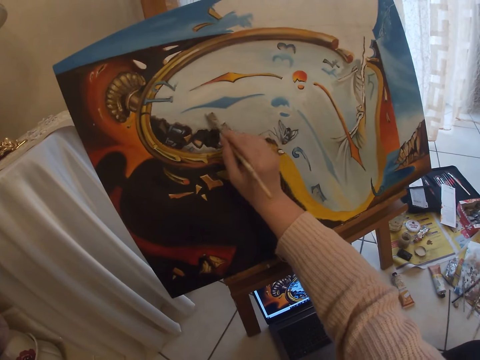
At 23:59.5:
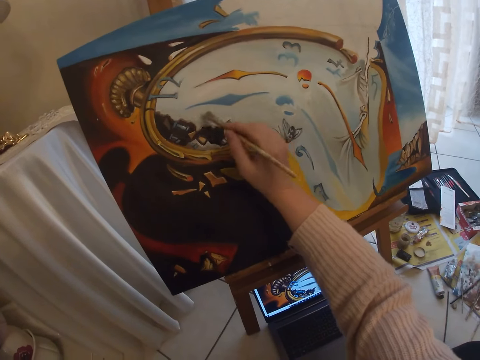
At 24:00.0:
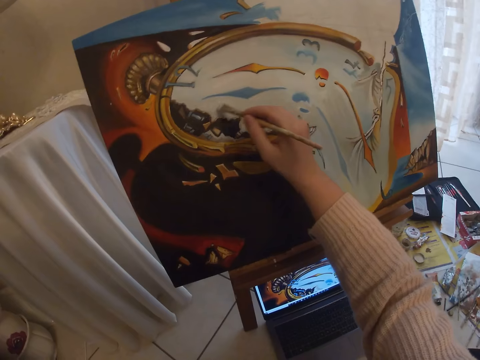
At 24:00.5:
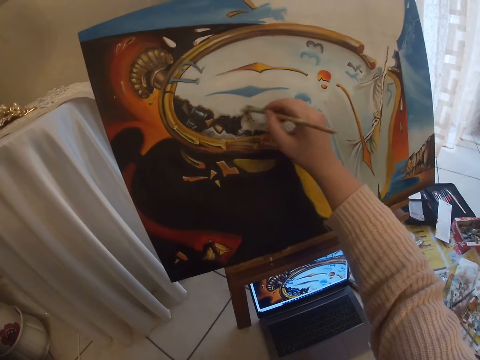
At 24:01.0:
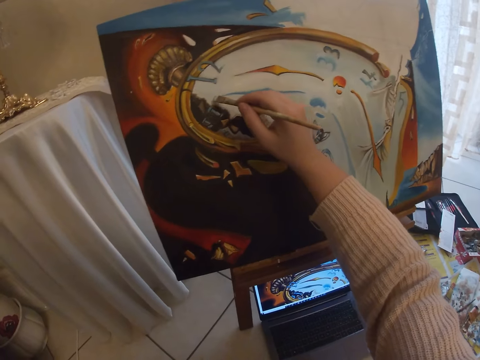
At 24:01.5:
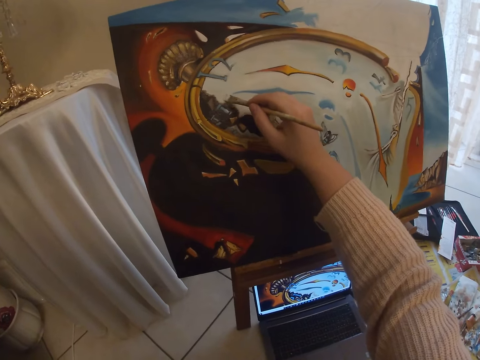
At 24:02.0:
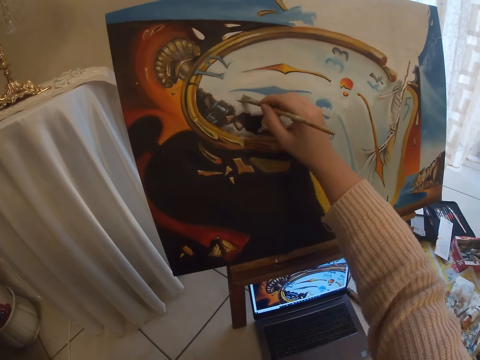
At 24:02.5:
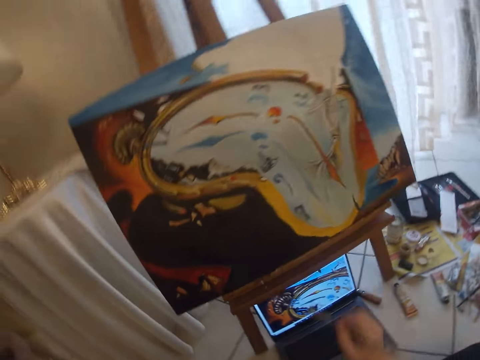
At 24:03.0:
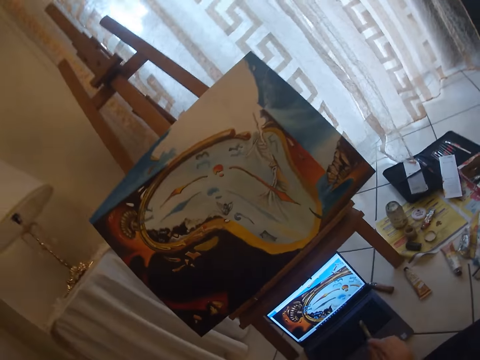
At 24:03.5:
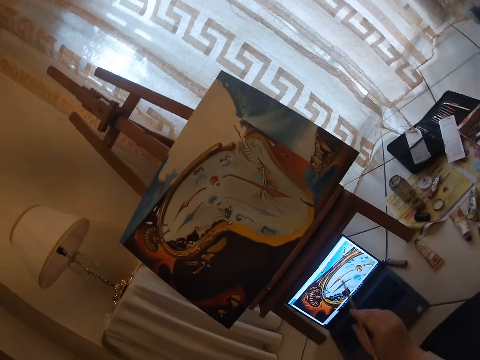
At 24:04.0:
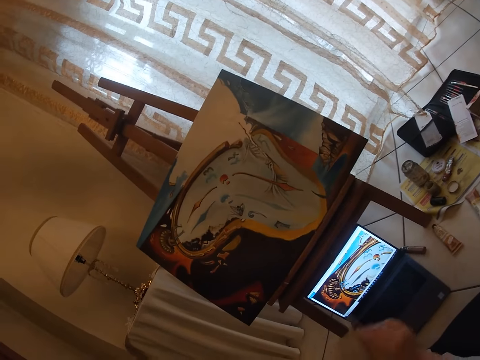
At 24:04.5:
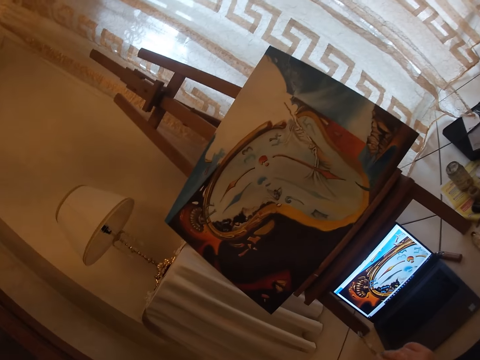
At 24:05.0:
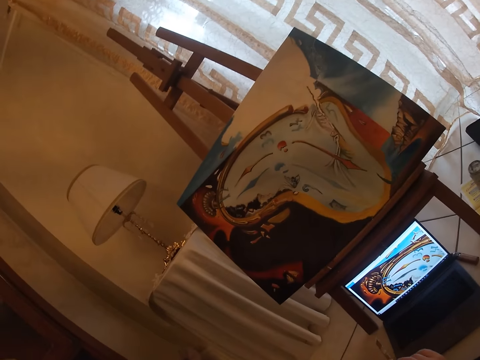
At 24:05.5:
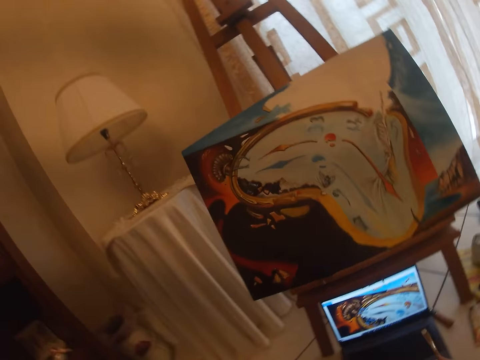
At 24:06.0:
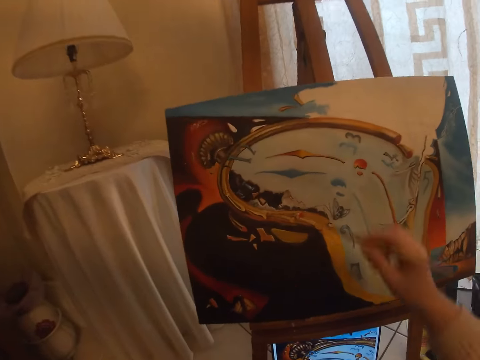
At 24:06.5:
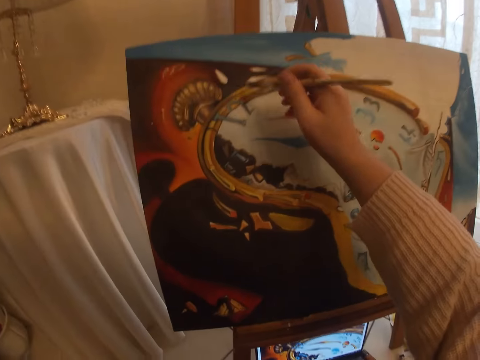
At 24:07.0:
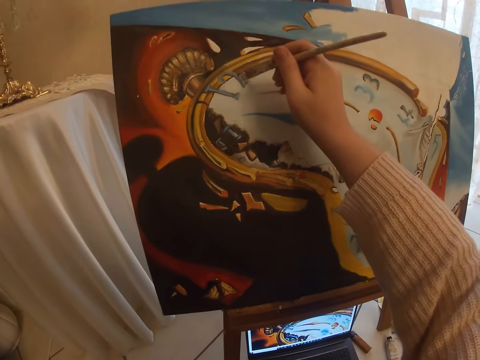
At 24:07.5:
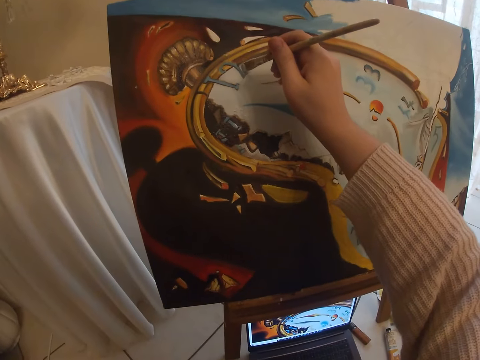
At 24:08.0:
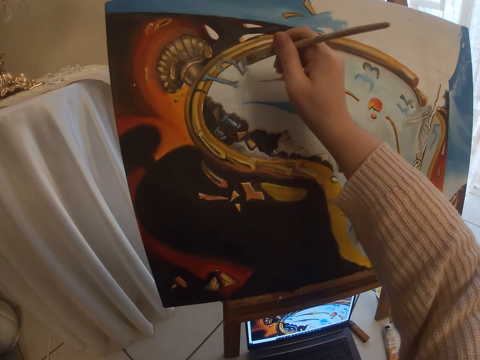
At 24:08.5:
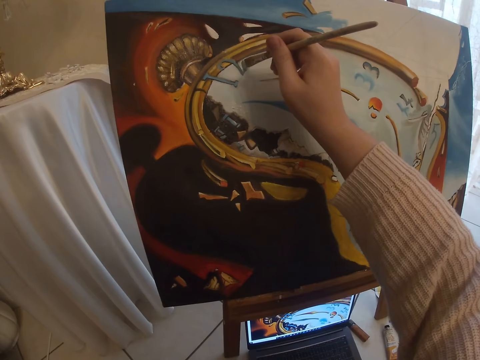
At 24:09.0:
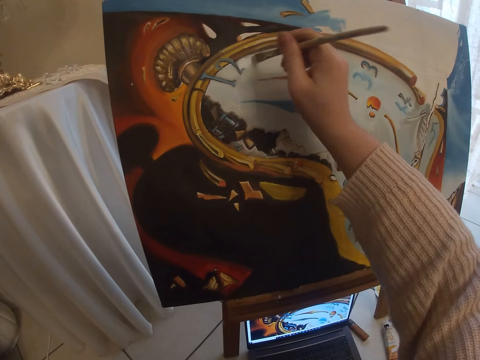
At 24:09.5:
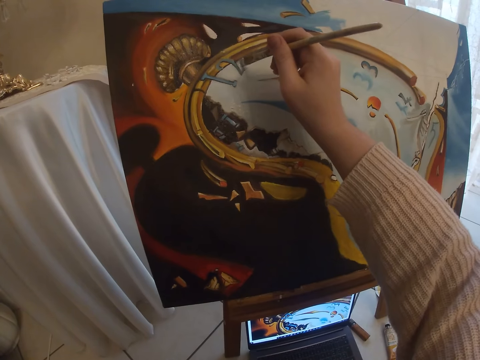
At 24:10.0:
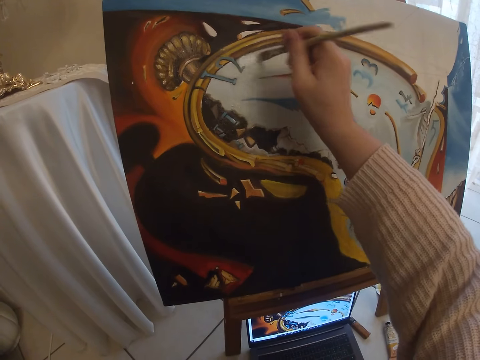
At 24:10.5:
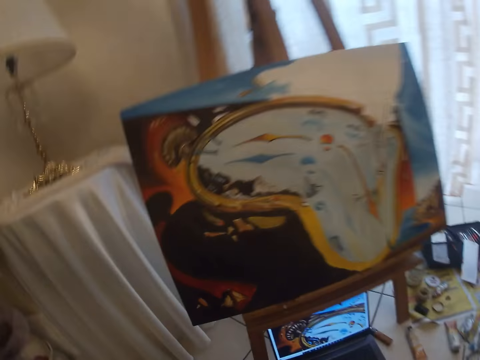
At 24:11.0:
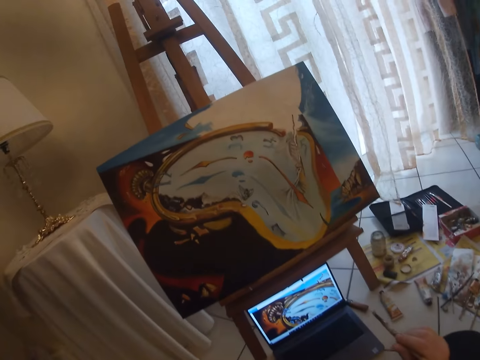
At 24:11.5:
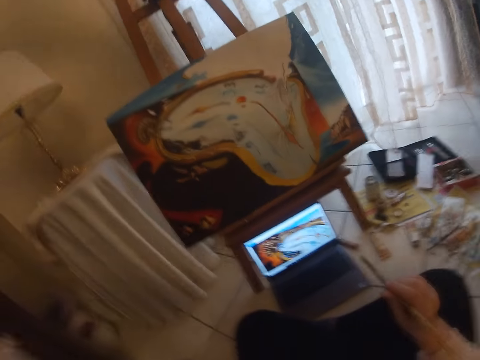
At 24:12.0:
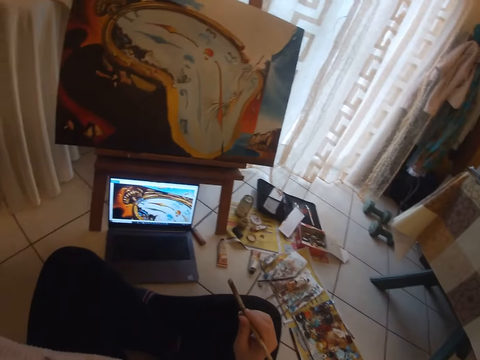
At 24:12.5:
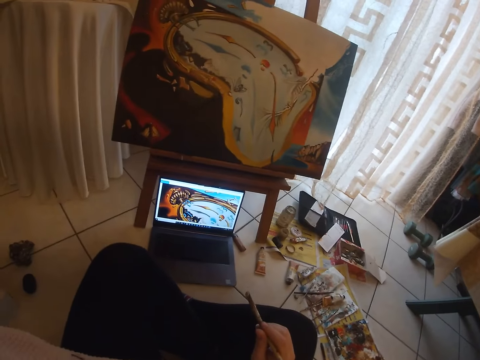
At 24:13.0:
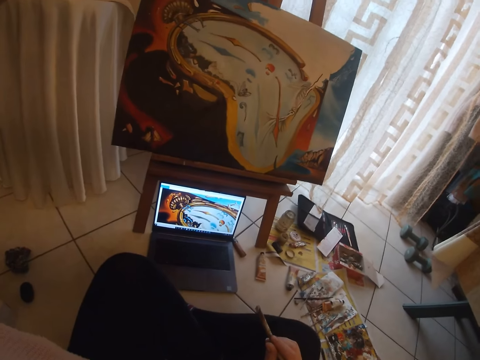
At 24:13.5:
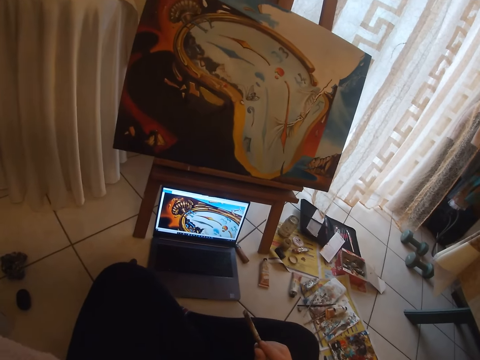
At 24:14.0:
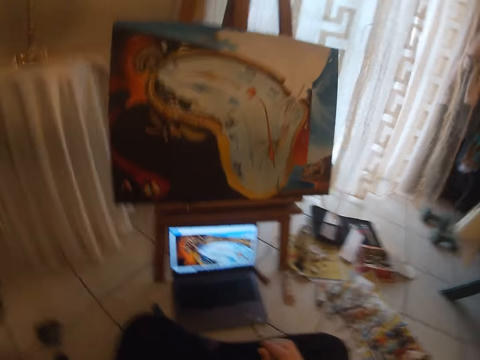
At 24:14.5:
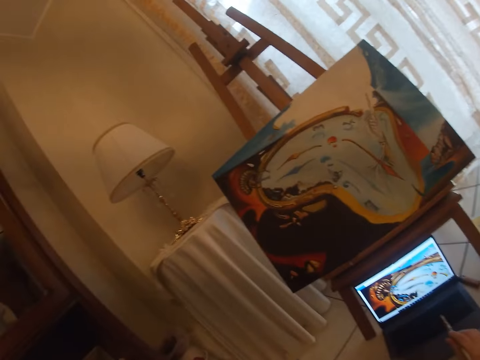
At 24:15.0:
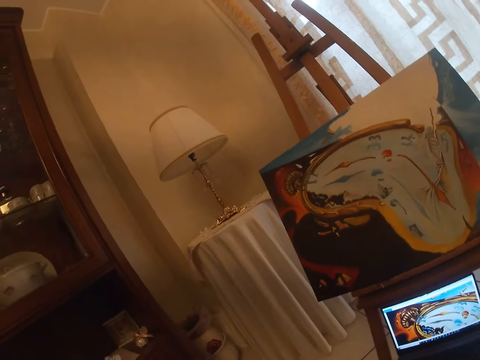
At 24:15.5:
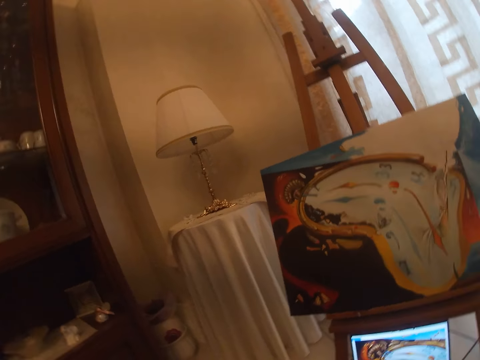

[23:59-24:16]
The camera wearer checks the screen of the laptop. They paint with the paint brush on the art work on the canvas. They check the screen of the laptop.

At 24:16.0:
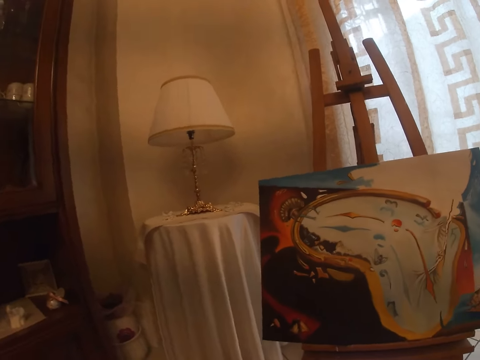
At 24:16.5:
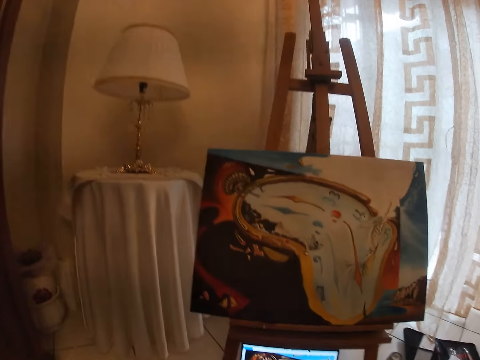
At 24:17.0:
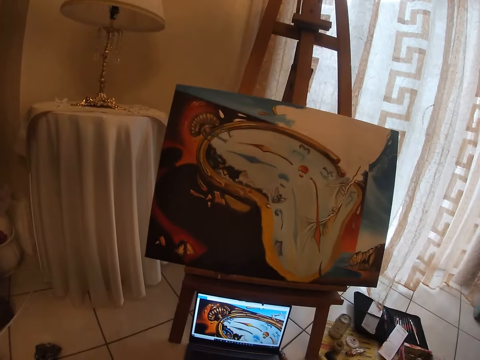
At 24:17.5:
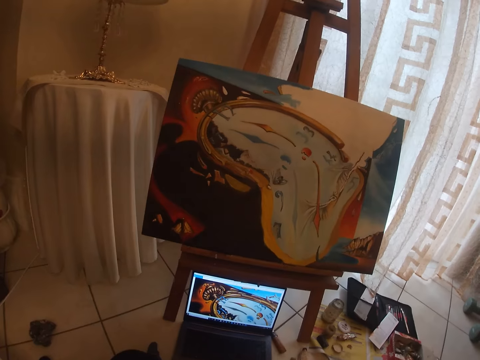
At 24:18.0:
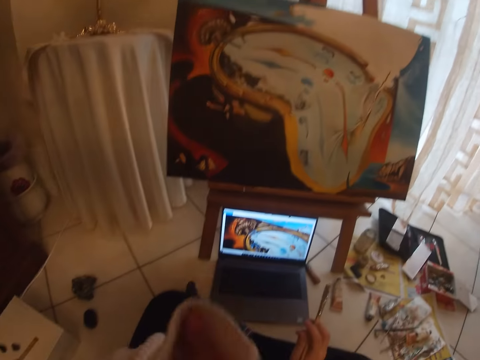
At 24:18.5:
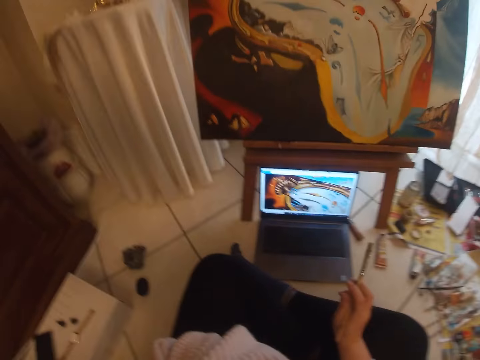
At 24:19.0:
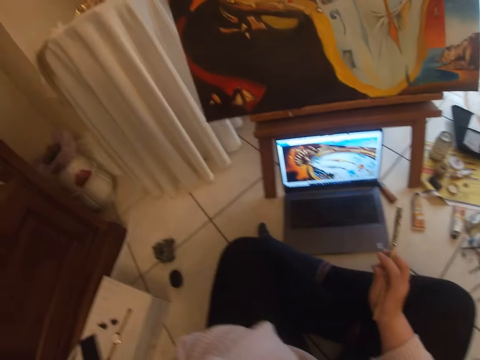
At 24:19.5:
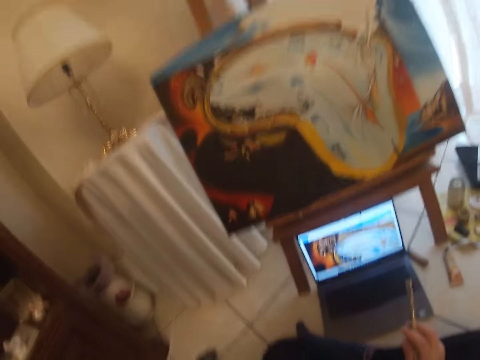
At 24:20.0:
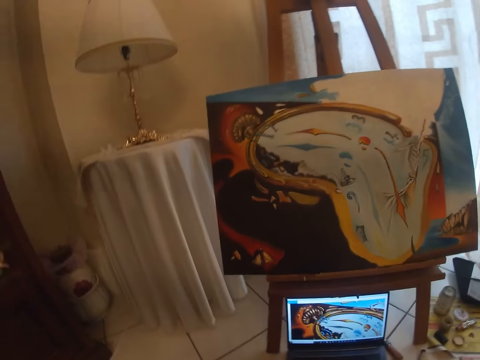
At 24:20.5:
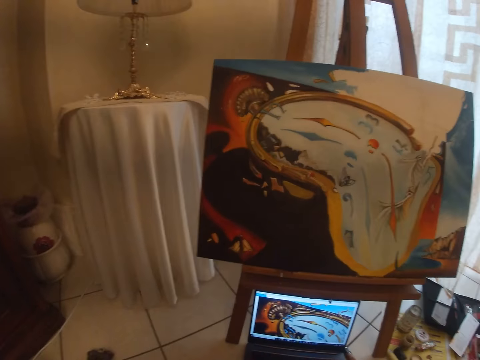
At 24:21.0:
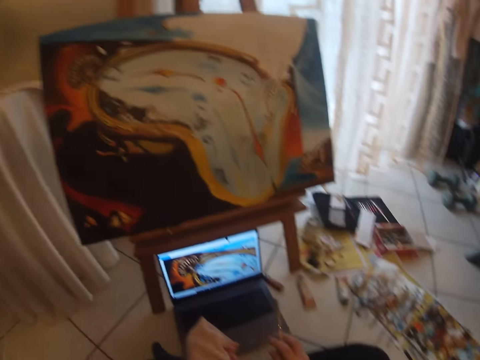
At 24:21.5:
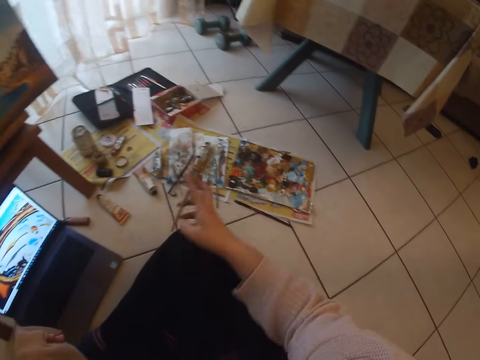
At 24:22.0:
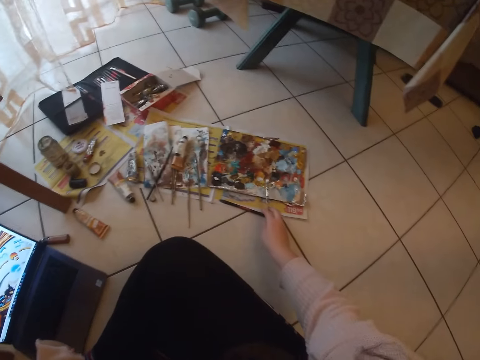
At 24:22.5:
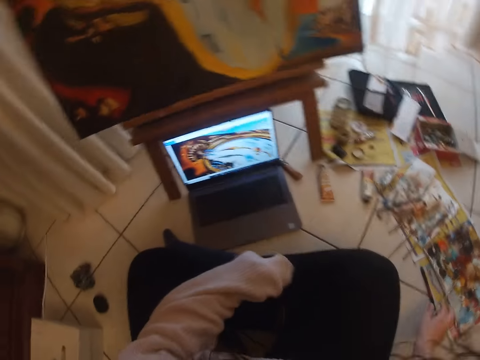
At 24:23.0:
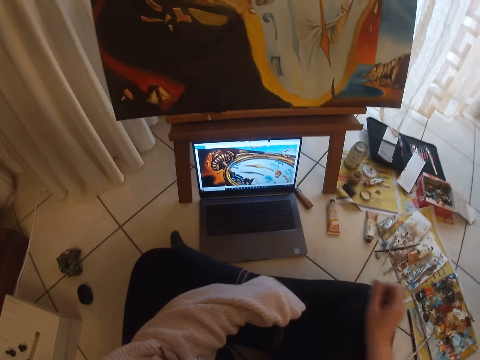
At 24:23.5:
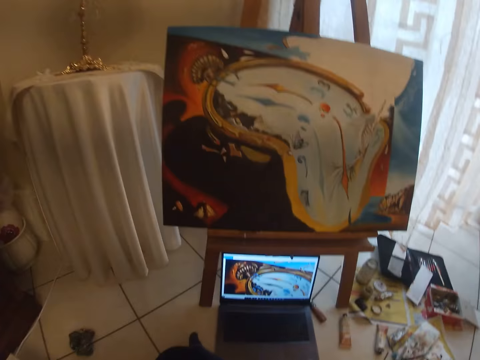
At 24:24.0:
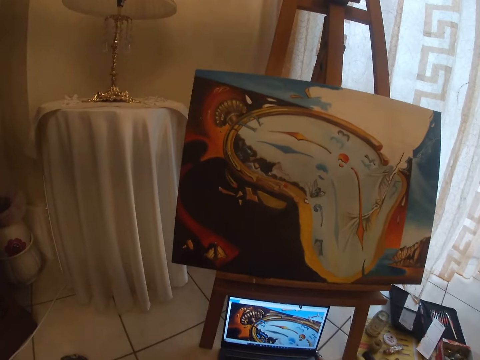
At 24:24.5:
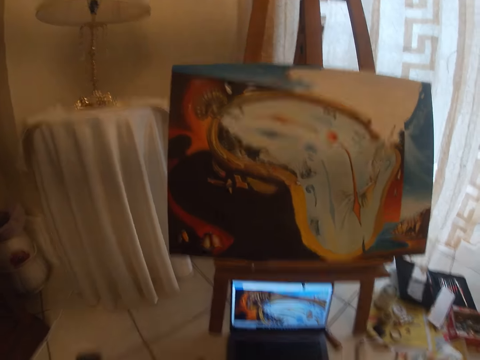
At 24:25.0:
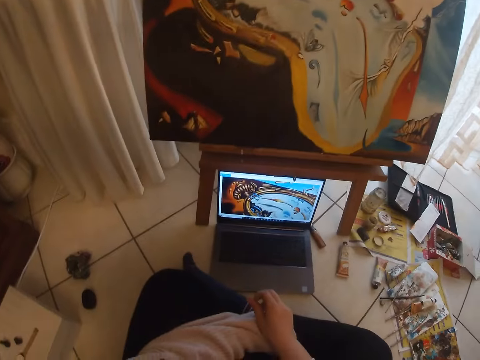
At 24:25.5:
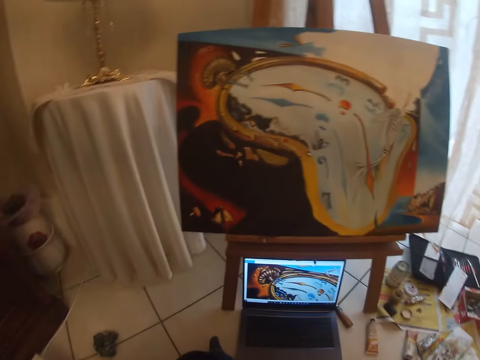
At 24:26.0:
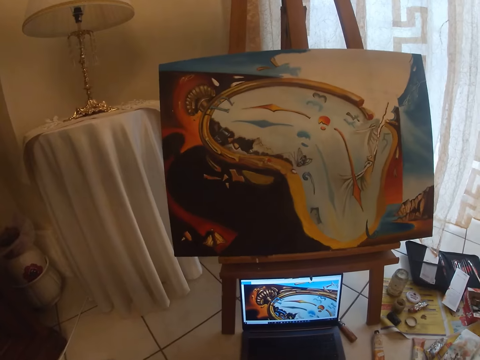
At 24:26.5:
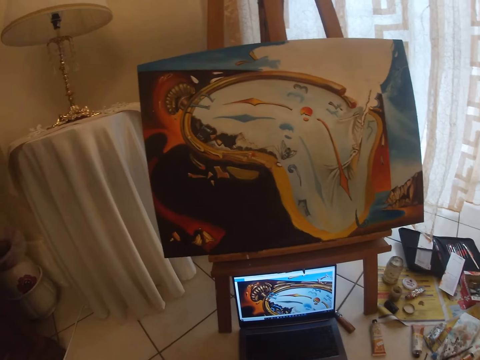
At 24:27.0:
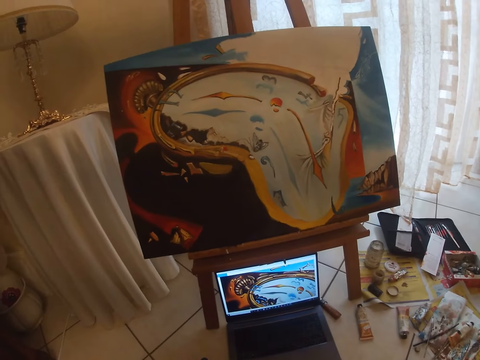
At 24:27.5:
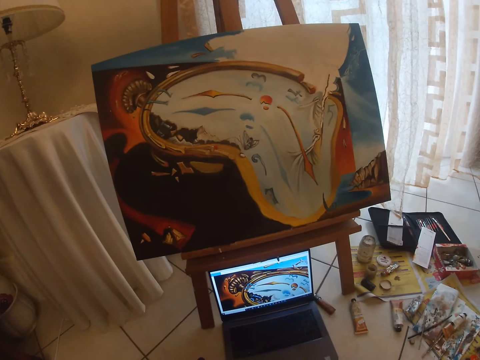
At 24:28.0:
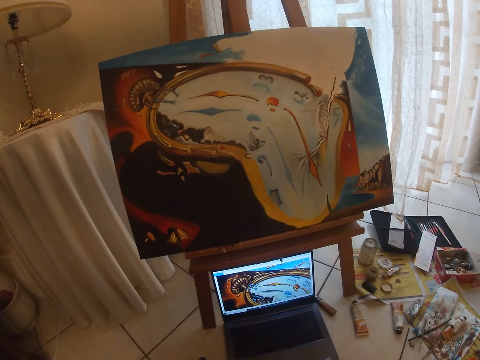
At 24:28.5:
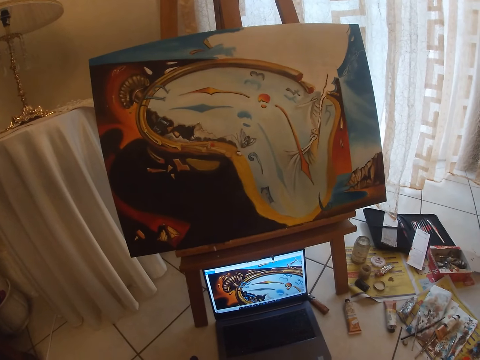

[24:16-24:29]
The camera wearer looks at the painting. She raises her left hand to her face. She drops the paint brush in her right hand on the floor. She adjusts the sleeves on her left hand. She stares at the painting.
